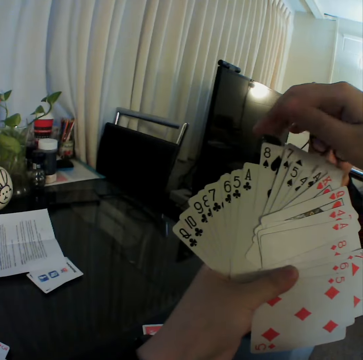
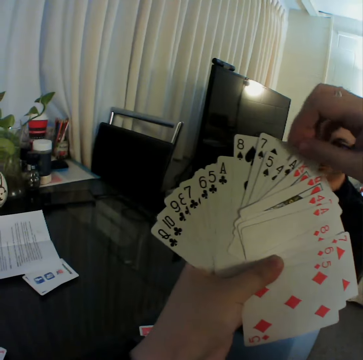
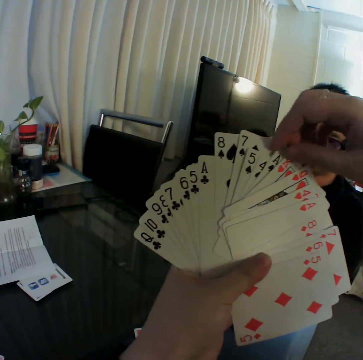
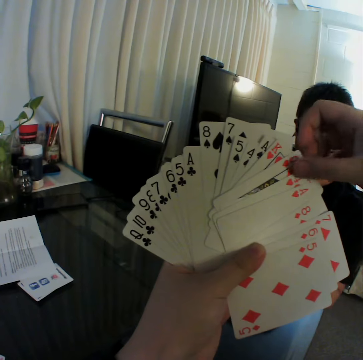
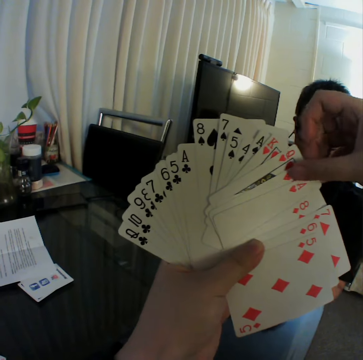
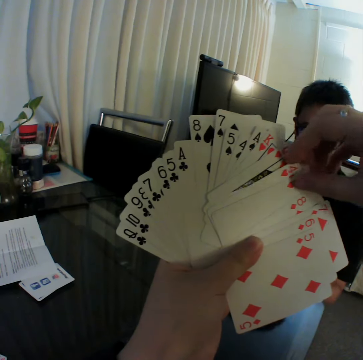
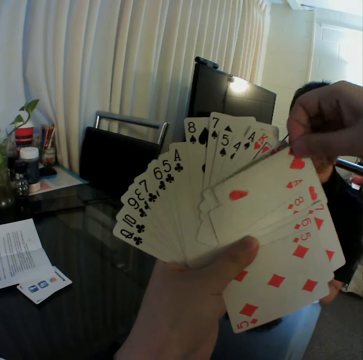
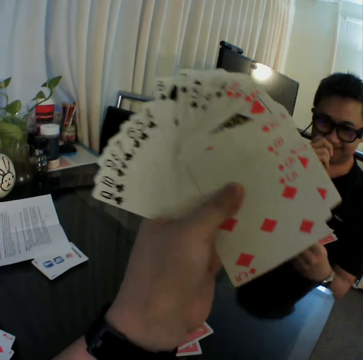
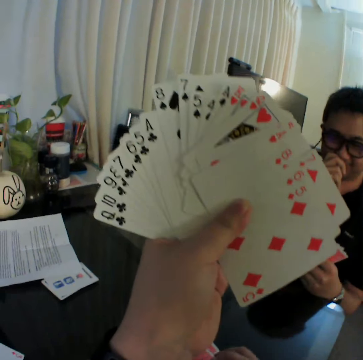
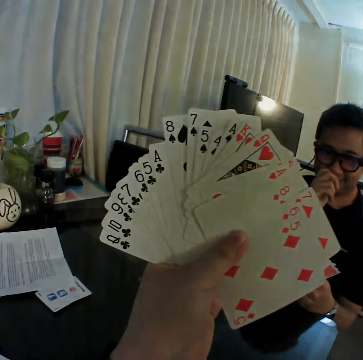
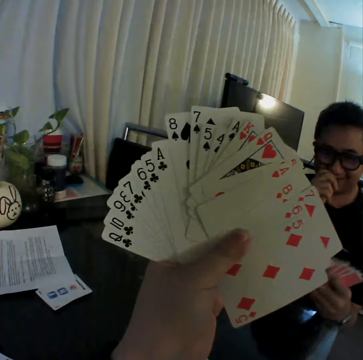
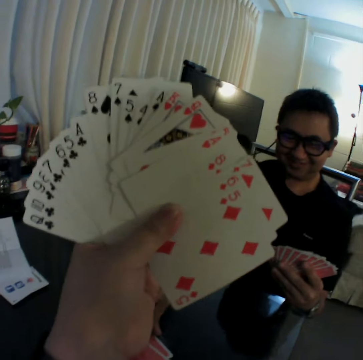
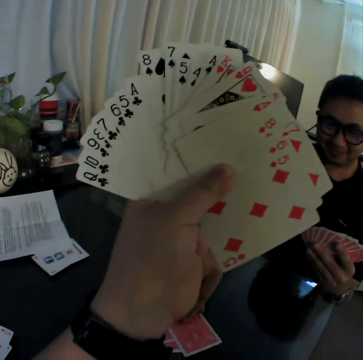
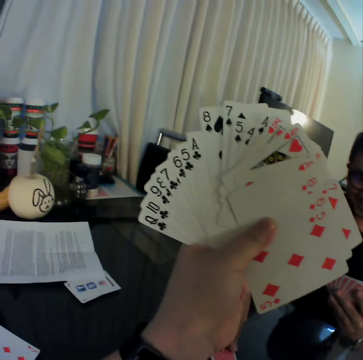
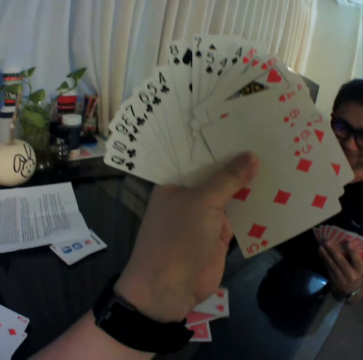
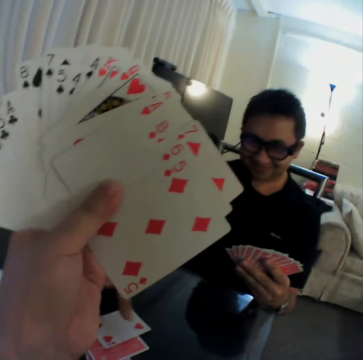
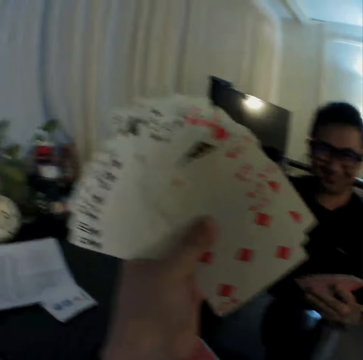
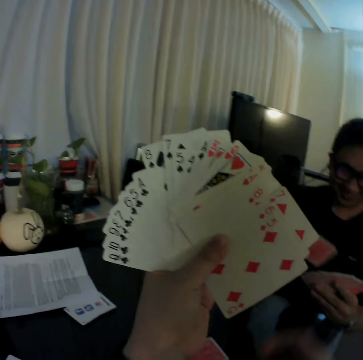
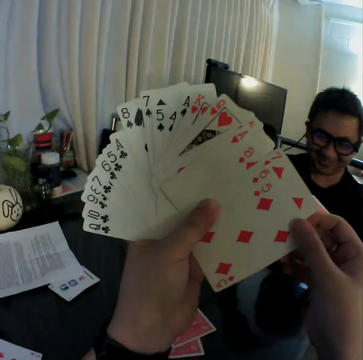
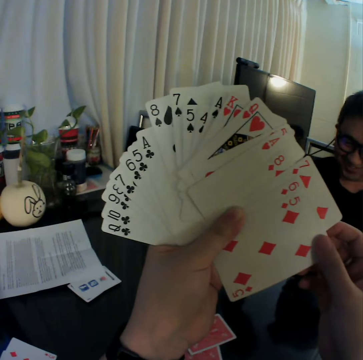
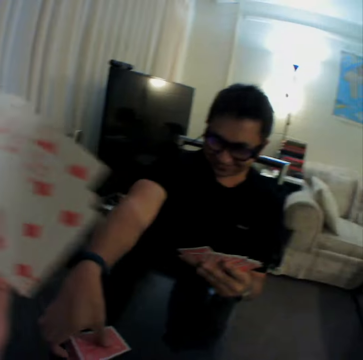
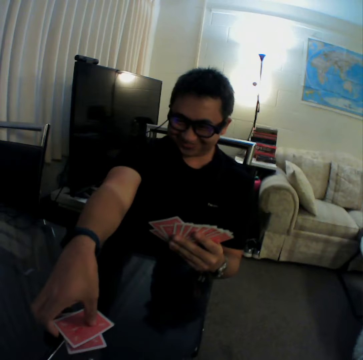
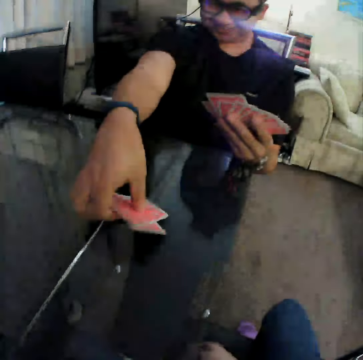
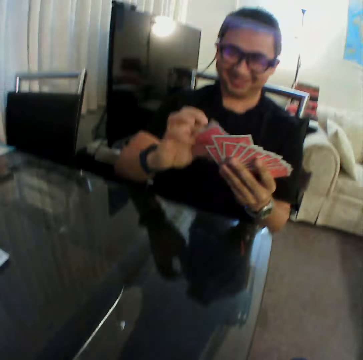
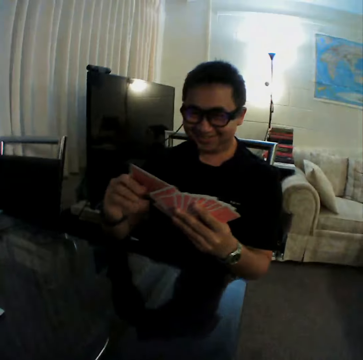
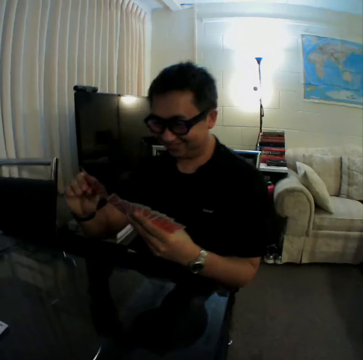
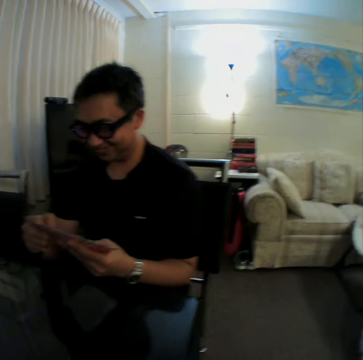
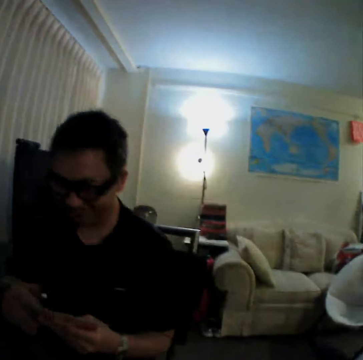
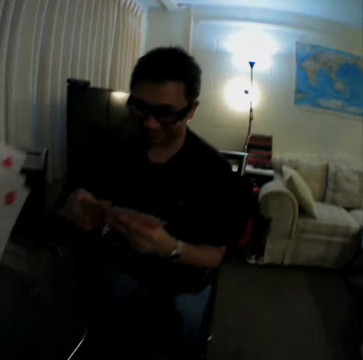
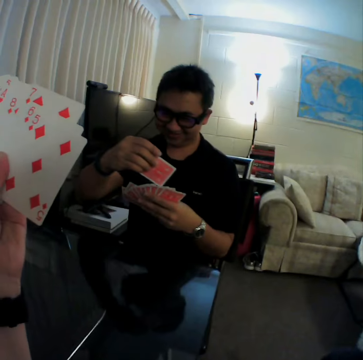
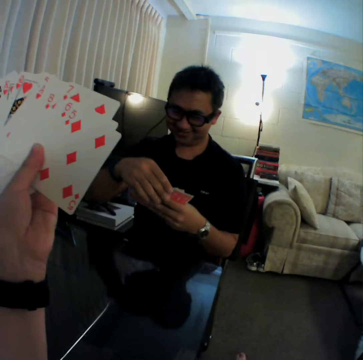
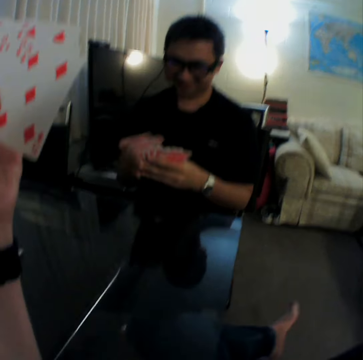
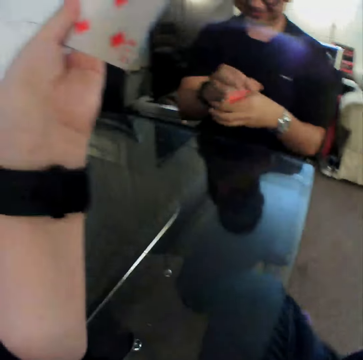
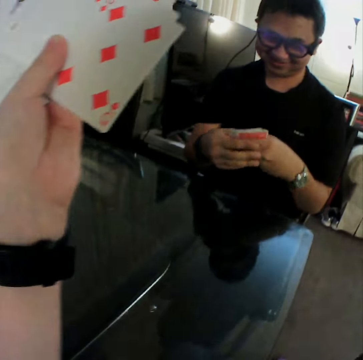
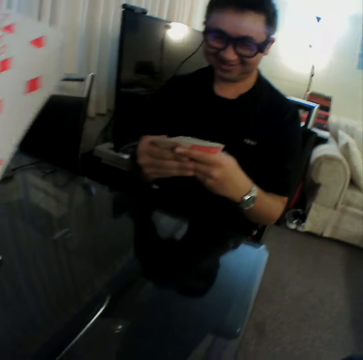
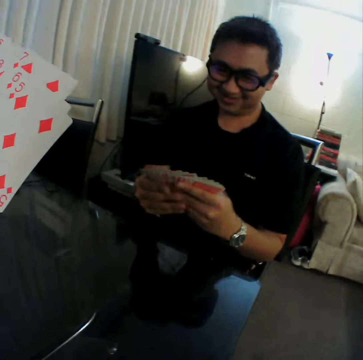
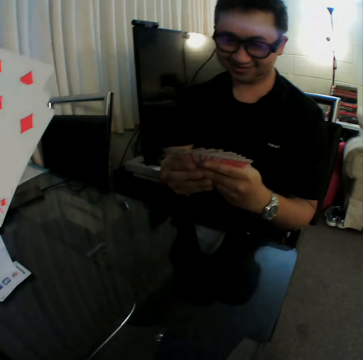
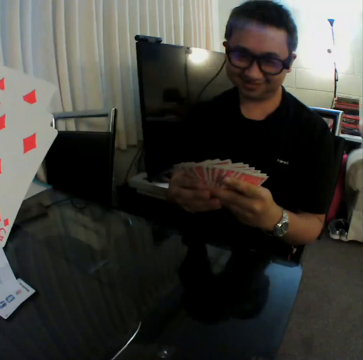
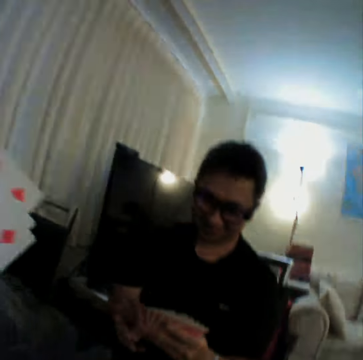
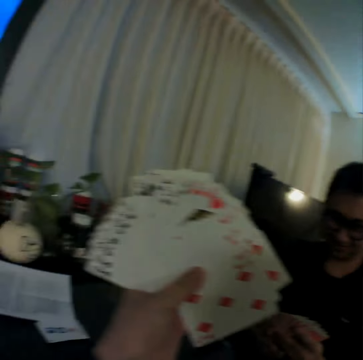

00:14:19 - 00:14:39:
The camera wearer picks a card from a hand. He drops the card on the table with his left hand. He converses with a male. The male places a card on the table and picks cards from the table. The camera wearer touches the cards. He holds the cards with both hands. He removes his right hand from the cards in his hands. The male picks cards from the table. The male packs some cards on the table with his right hand. The male places the cards on the other hand. The male shuffles the cards in both hands. The male adjusts the cards. The male gathers the cards in both hands. The male shuffles the cards in both hands.

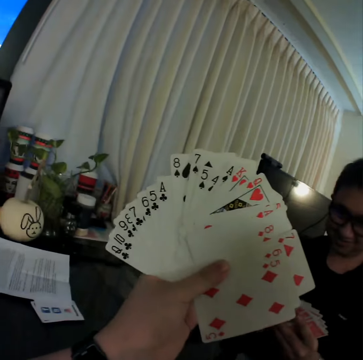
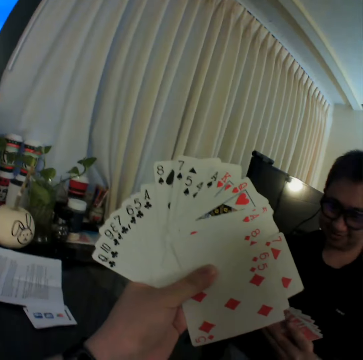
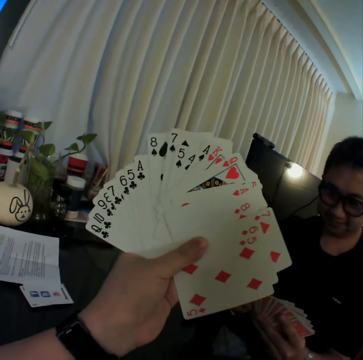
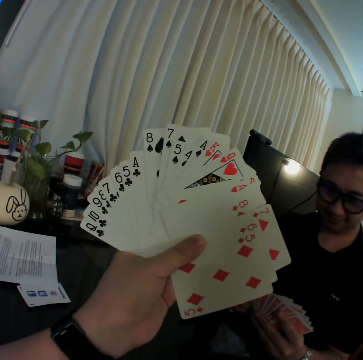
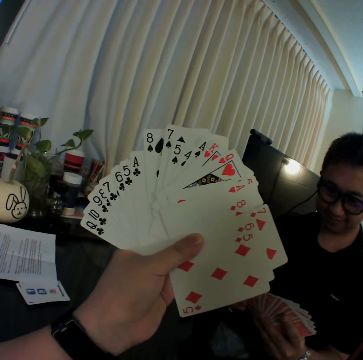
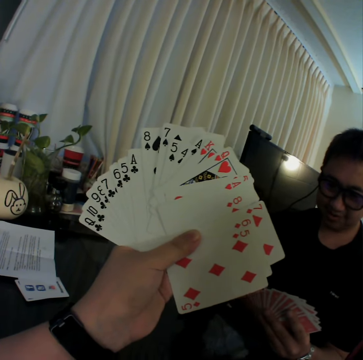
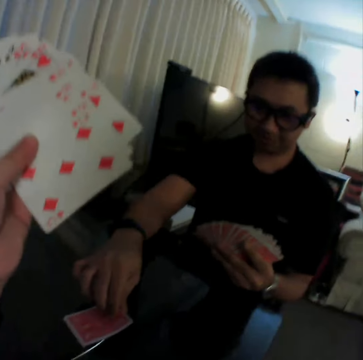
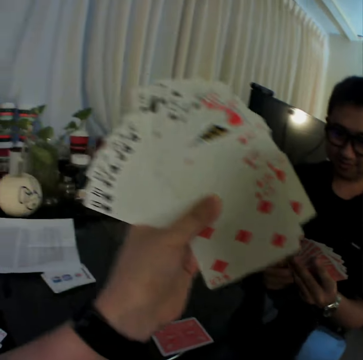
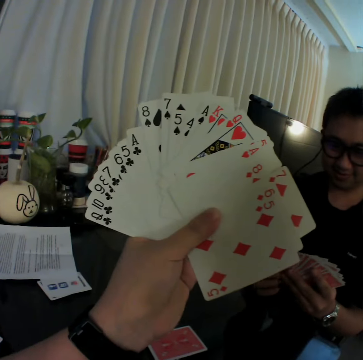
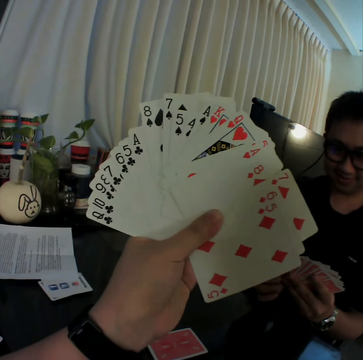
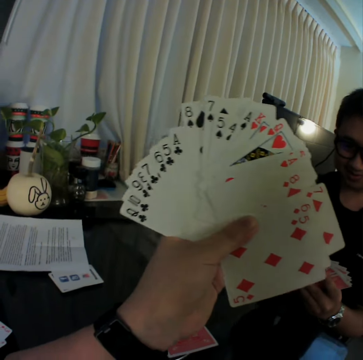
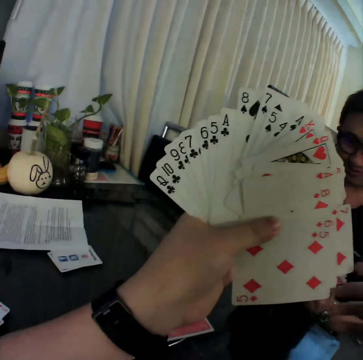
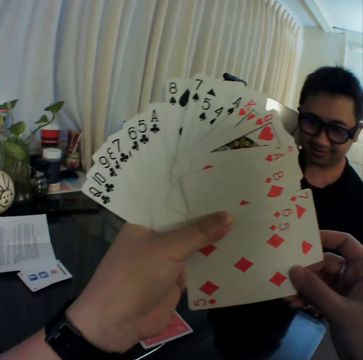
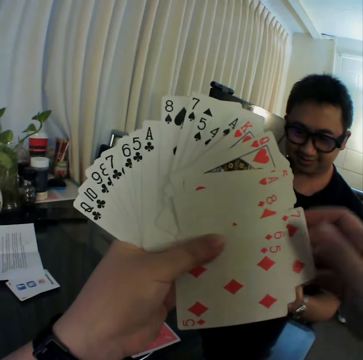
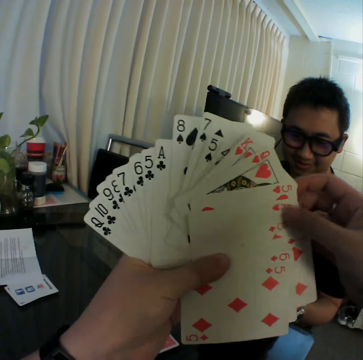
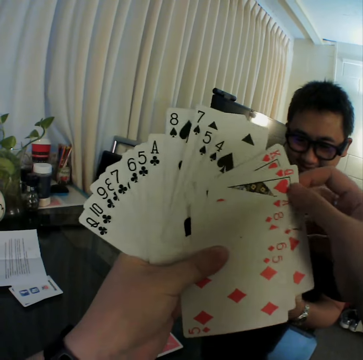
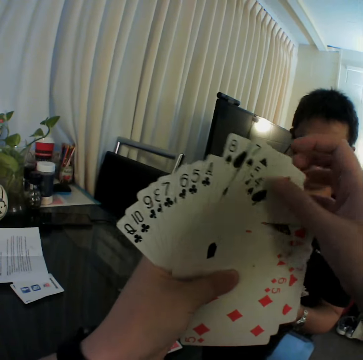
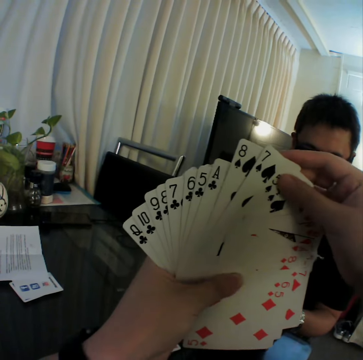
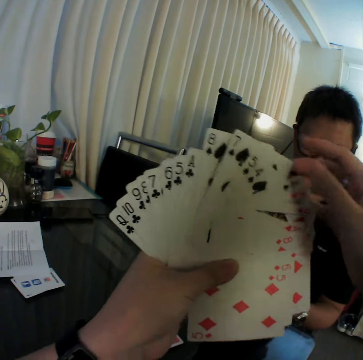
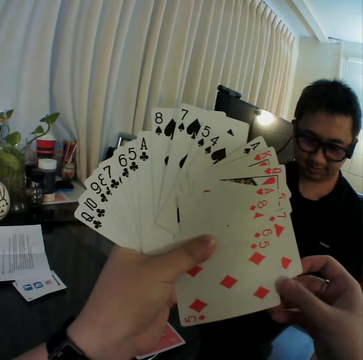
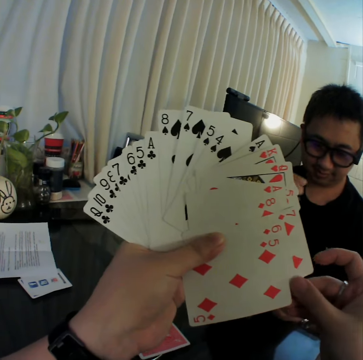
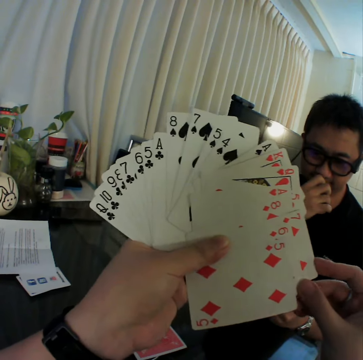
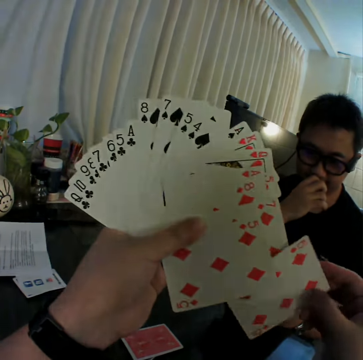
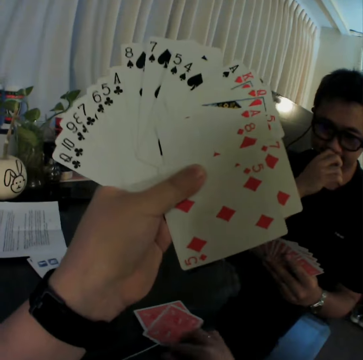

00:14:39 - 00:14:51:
A male places a card on the table. The male touches a card on the table with his right hand. The male places cards on the other hand. The camera wearer adjusts a card. He shuffles the cards in both hands. He drops a card on the table with his left hand.

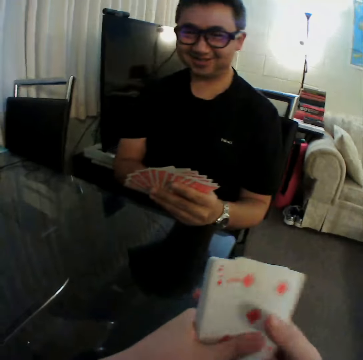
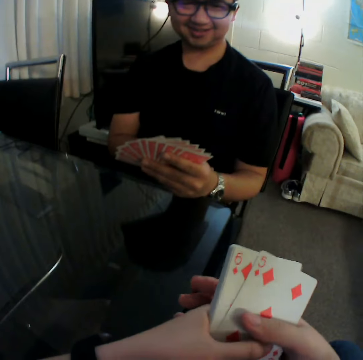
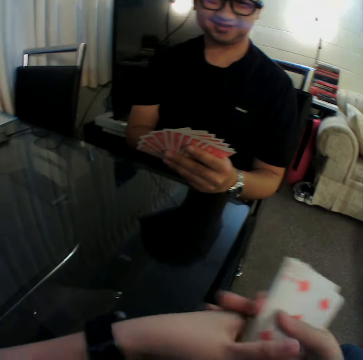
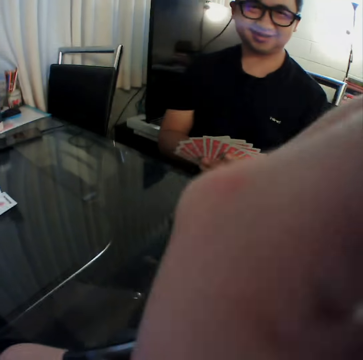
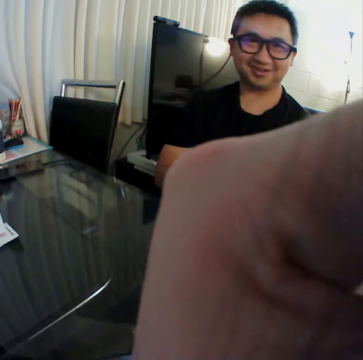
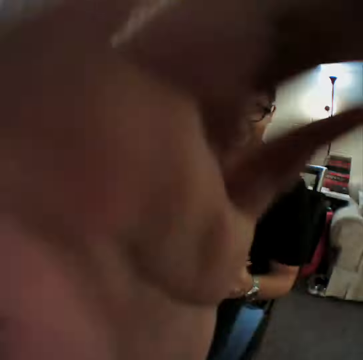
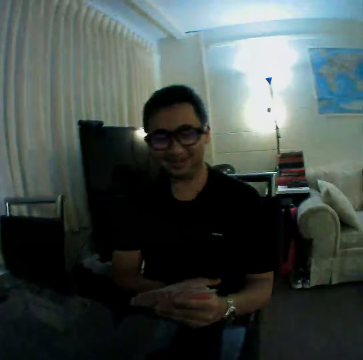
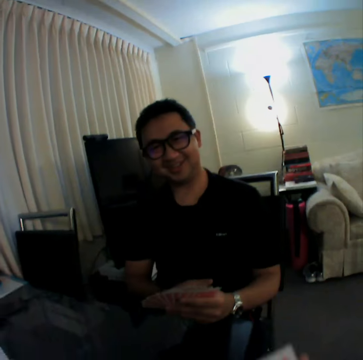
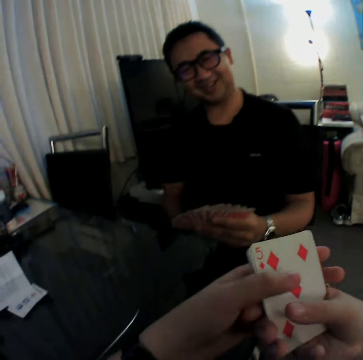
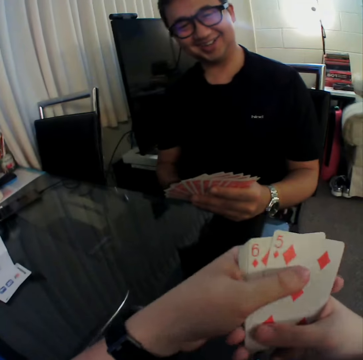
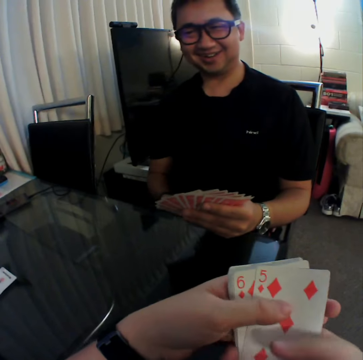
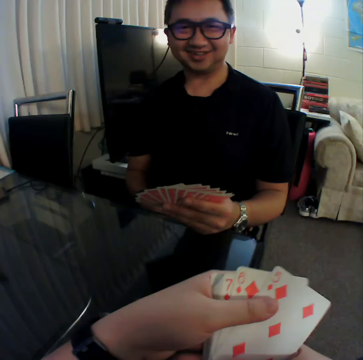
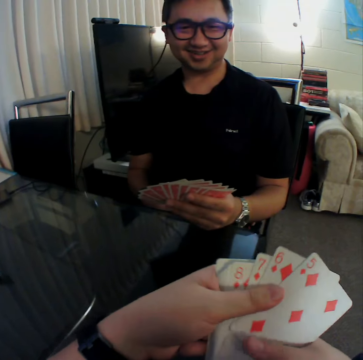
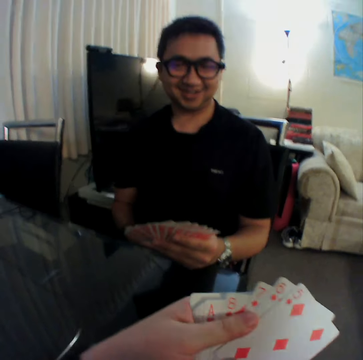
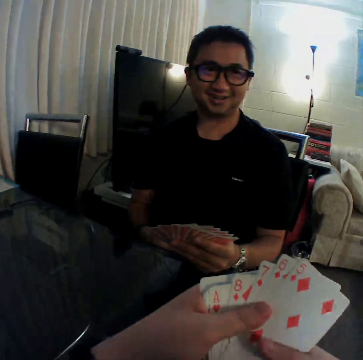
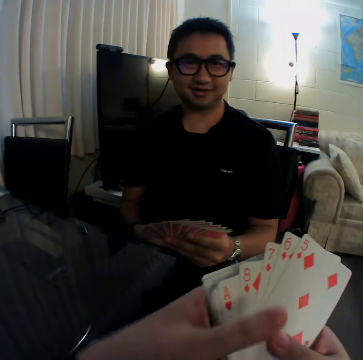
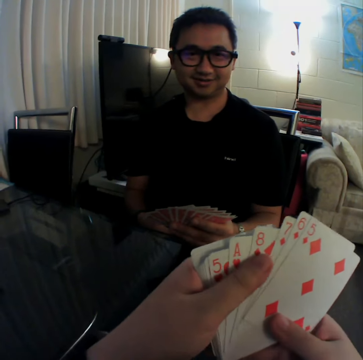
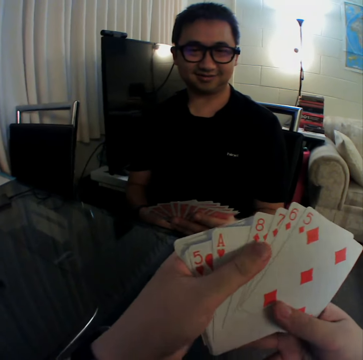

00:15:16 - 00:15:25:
The camera wearer touches his face with his left hand. He adjusts cards with a hand. He converses with a male. He shuffles the cards in both hands. He adjusts the cards with a hand.
